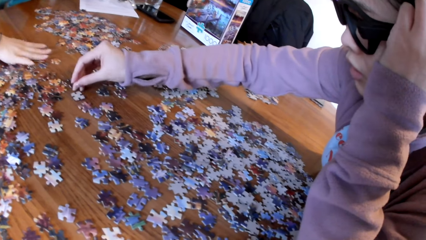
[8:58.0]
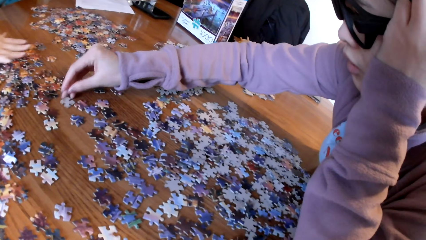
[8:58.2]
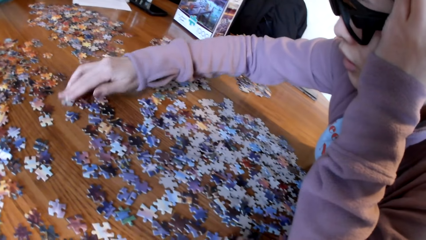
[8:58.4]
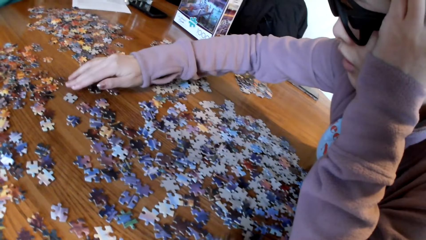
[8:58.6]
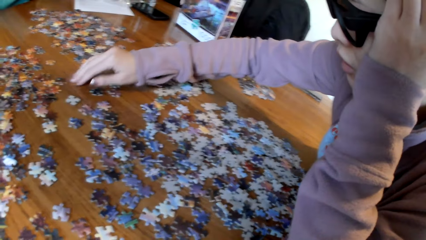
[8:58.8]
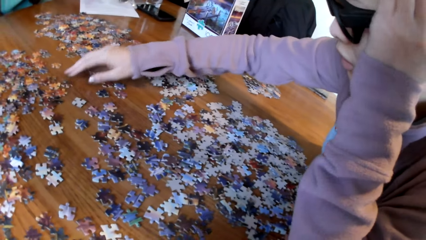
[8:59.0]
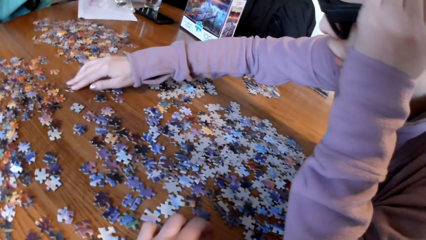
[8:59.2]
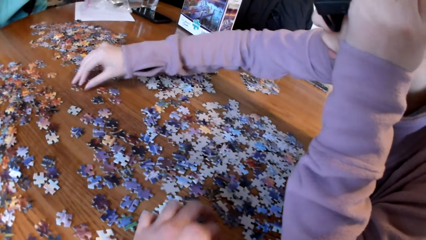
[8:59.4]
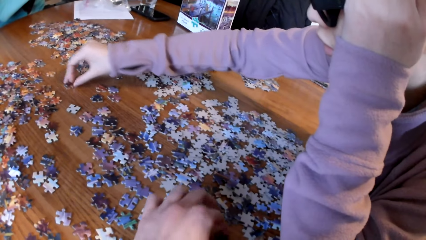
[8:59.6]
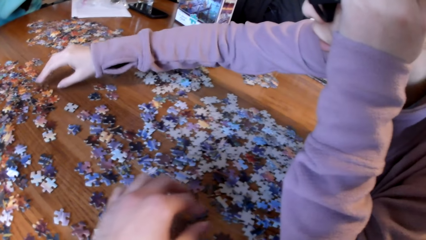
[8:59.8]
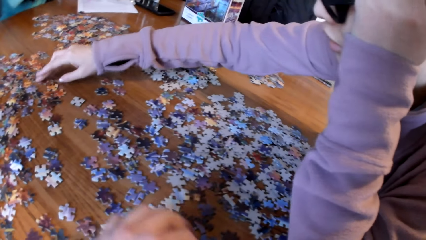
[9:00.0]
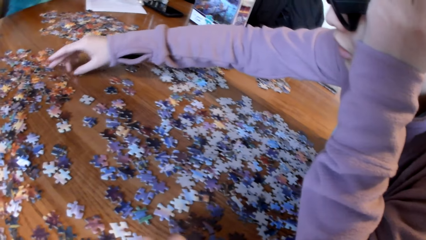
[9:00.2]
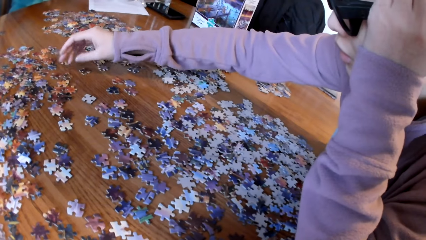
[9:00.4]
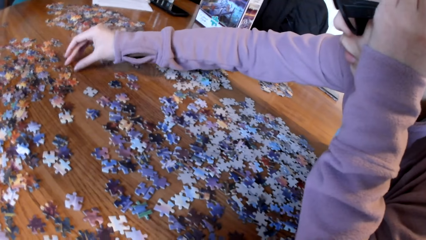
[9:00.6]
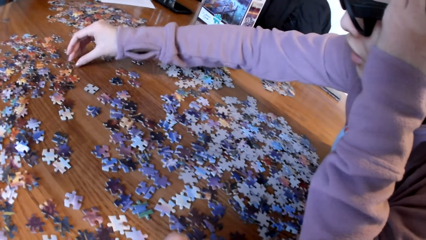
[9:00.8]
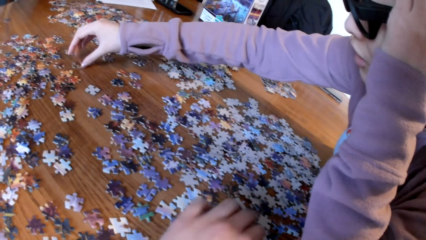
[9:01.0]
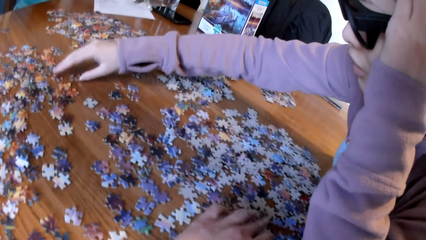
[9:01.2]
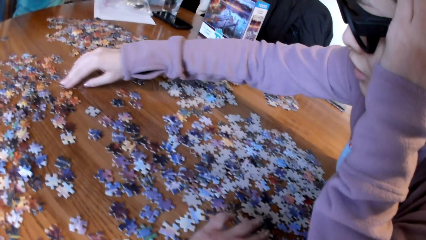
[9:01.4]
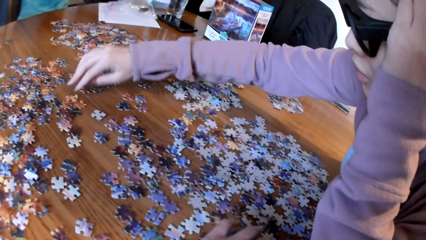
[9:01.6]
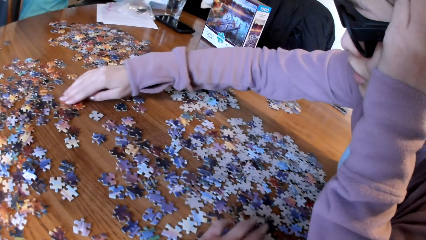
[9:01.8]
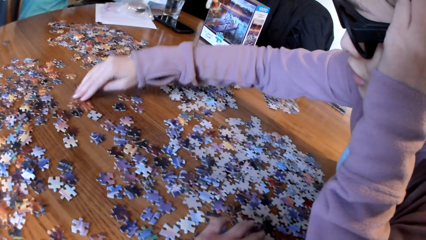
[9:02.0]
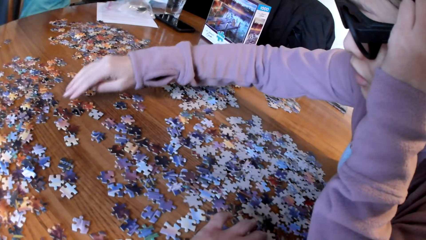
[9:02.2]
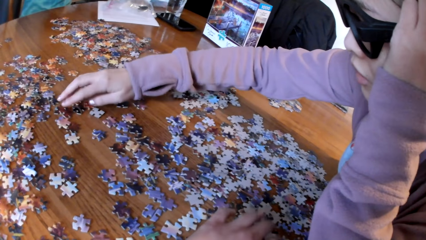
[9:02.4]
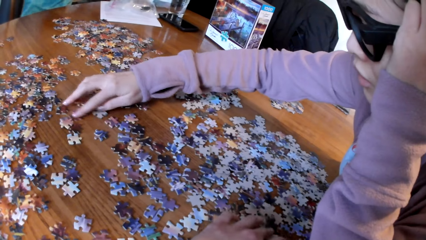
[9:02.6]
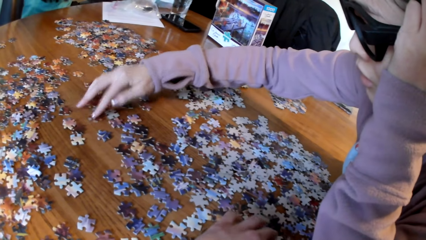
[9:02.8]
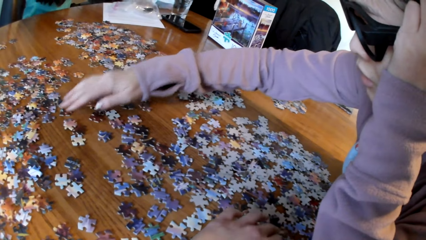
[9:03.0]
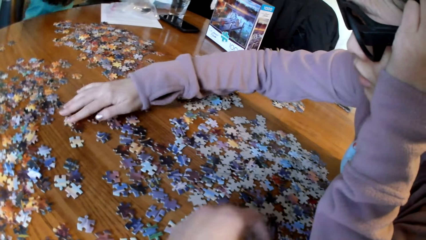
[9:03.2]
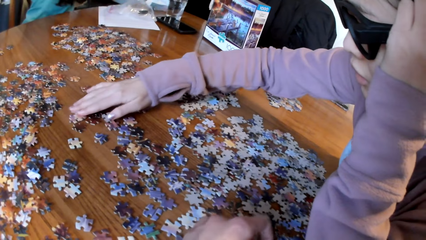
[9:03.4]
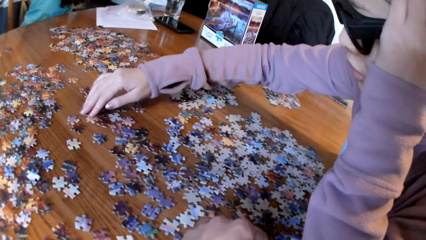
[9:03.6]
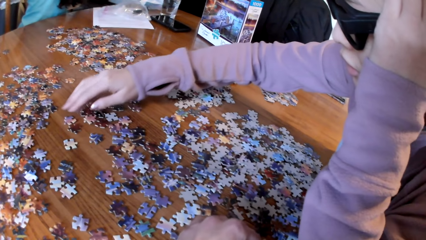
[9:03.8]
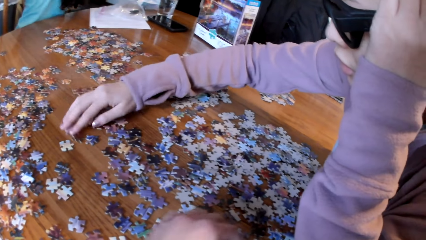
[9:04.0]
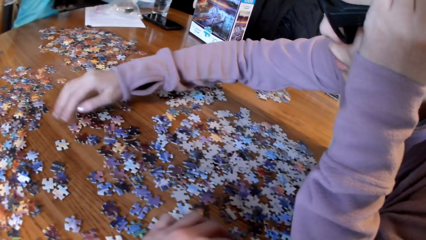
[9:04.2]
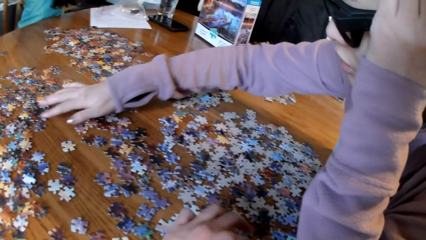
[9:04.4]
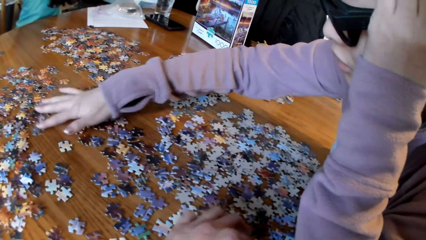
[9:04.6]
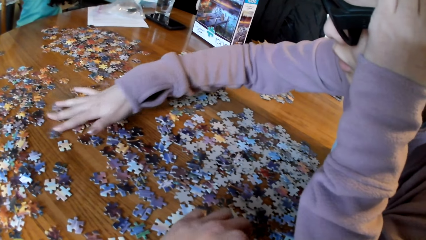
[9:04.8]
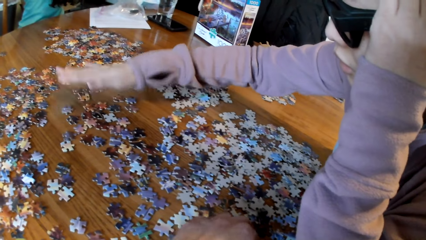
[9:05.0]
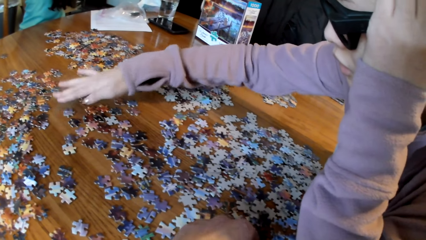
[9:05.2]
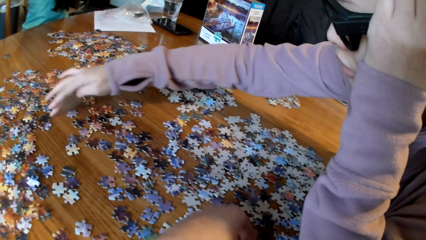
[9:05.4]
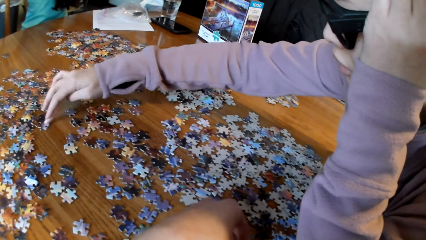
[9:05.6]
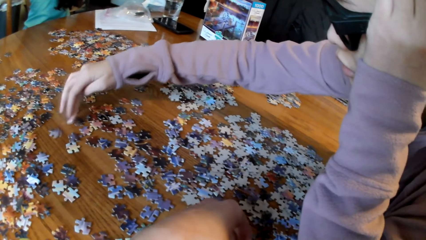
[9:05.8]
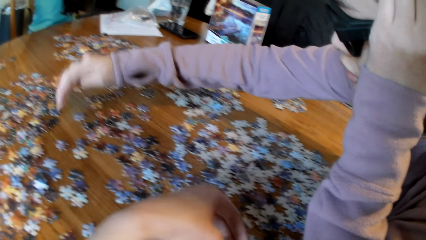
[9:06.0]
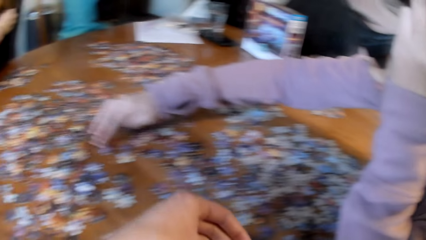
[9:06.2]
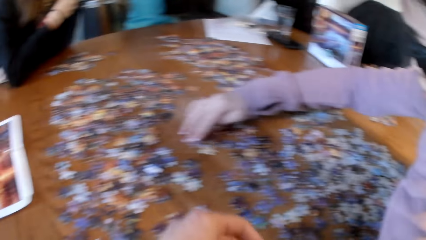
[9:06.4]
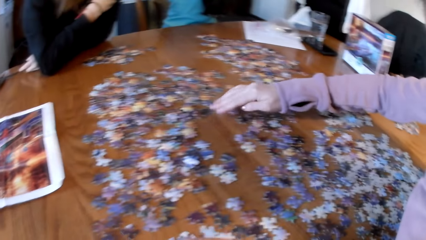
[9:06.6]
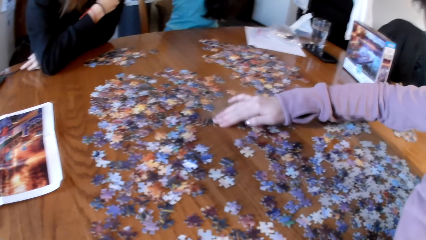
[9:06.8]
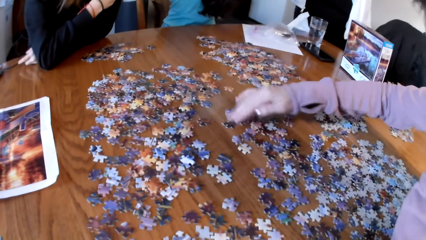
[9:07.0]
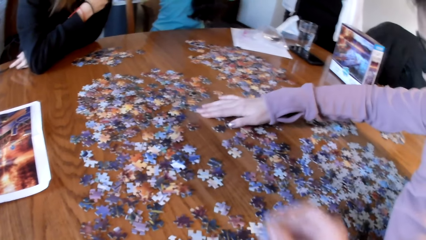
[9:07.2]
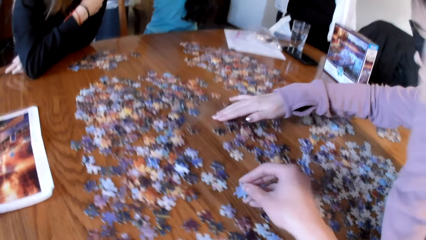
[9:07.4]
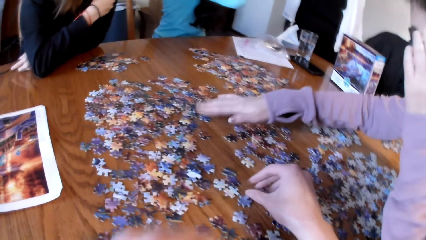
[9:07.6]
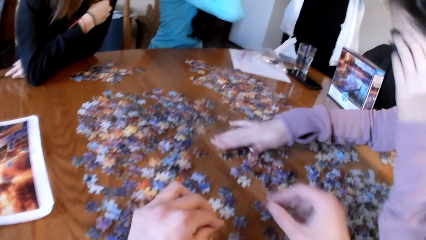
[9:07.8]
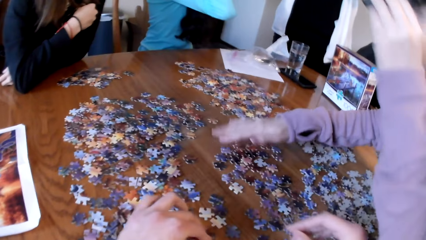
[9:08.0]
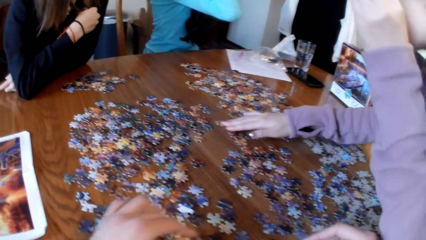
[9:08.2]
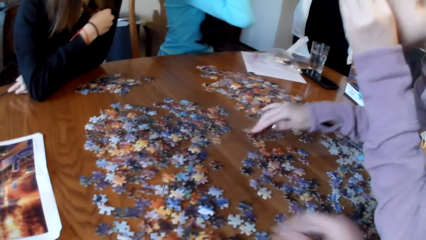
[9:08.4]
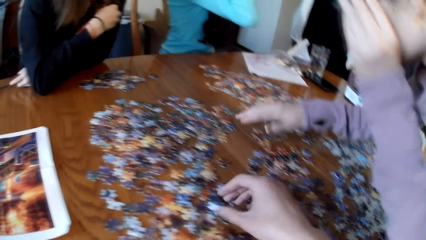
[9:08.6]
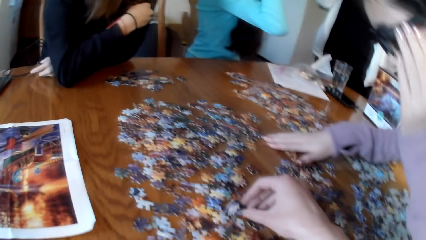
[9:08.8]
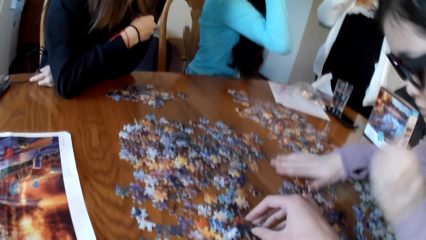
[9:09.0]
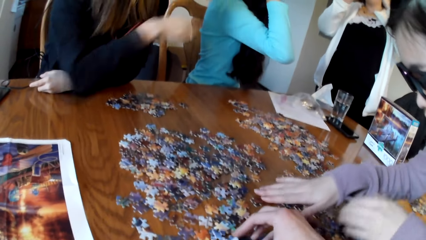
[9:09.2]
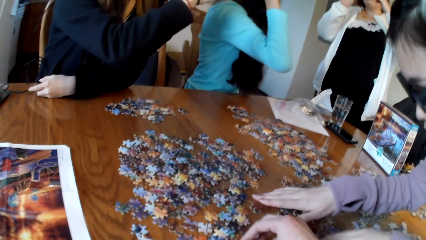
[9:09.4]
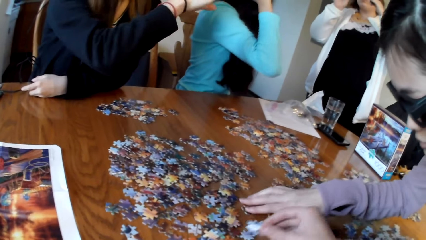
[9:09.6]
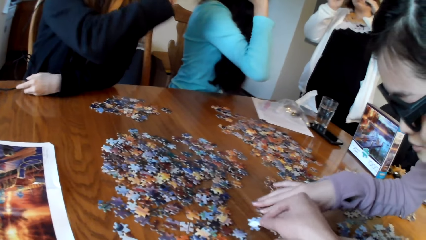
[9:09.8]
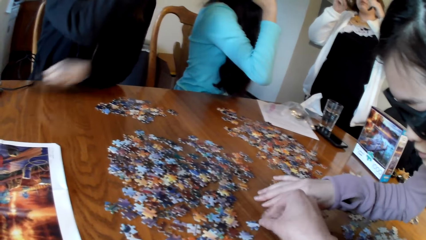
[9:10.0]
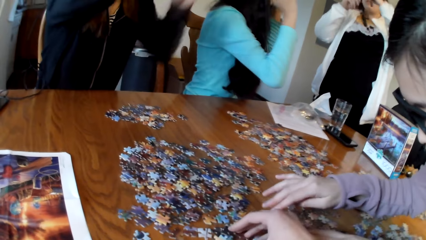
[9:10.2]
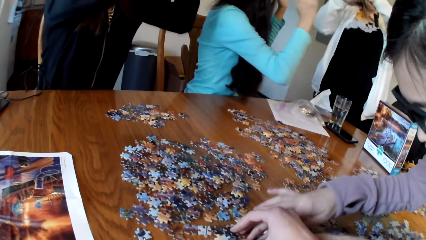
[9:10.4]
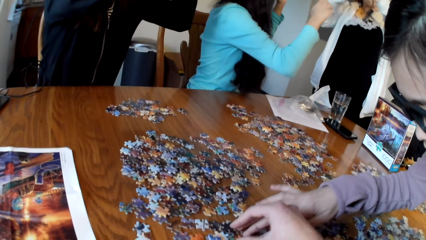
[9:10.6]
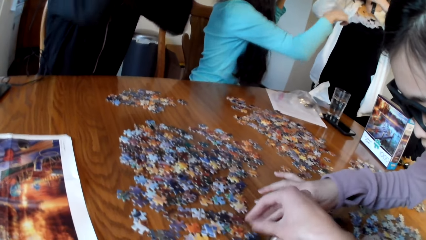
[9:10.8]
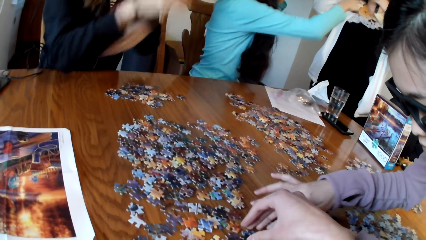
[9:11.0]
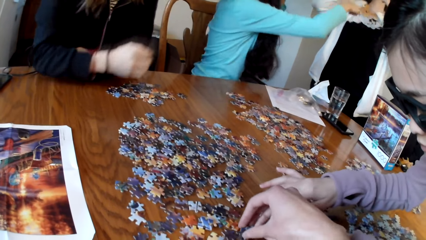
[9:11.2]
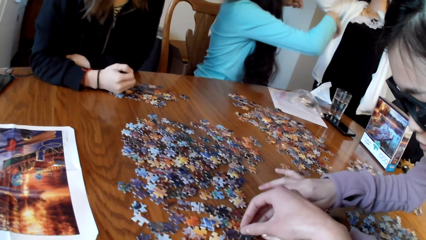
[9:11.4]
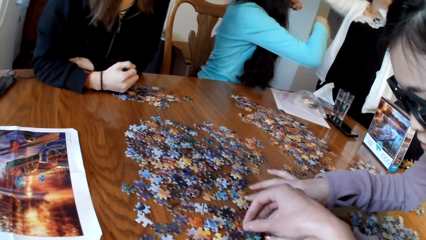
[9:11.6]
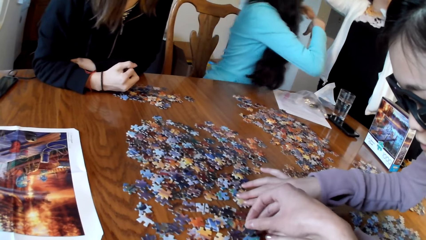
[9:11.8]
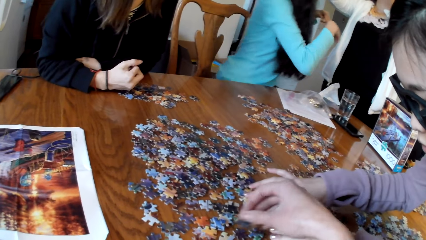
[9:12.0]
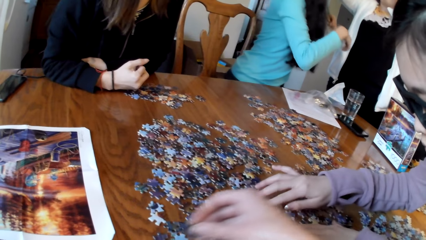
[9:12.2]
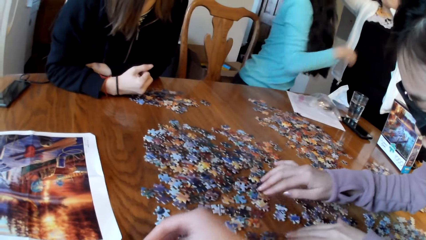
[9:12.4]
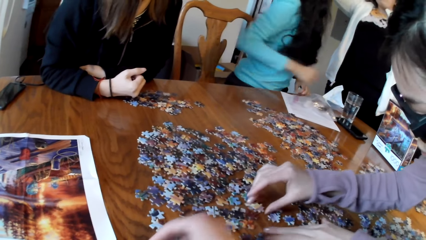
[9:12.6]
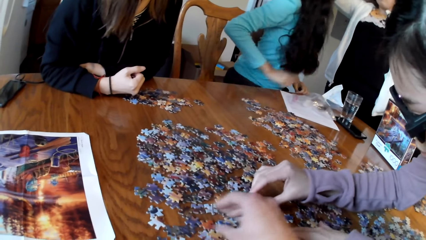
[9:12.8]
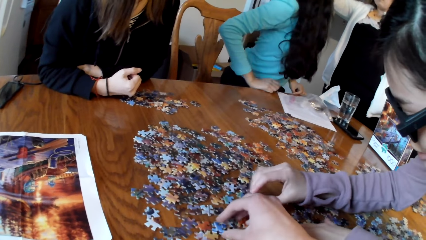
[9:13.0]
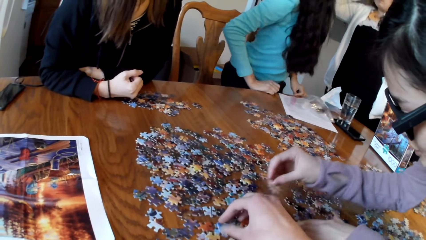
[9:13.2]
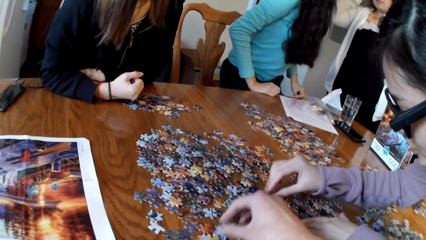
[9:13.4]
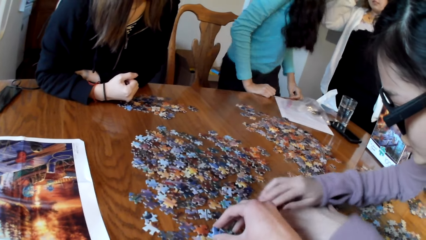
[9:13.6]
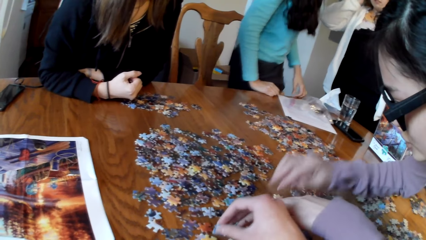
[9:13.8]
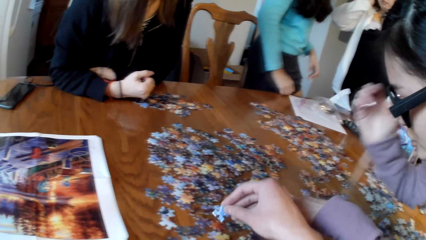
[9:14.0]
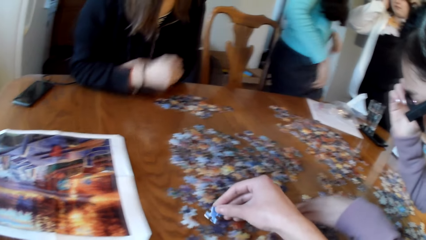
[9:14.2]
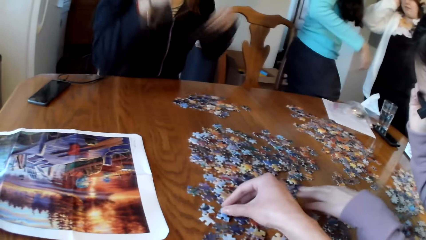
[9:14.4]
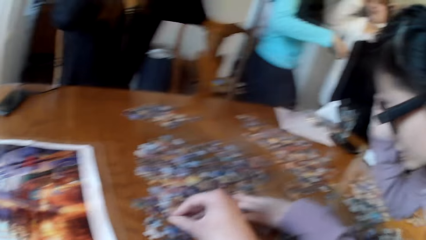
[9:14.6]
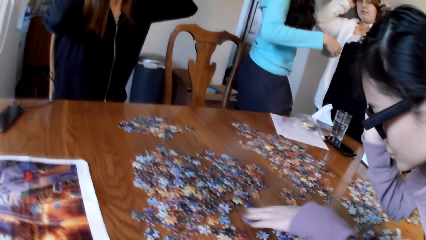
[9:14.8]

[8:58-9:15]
The camera wearer picks the piece of puzzle. A lady picks the piece of puzzle. She picks the piece of puzzle repeatedly.
